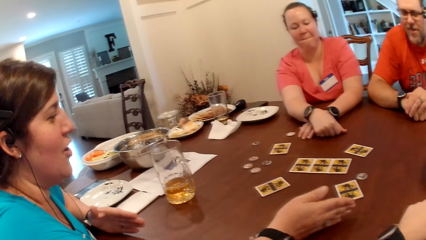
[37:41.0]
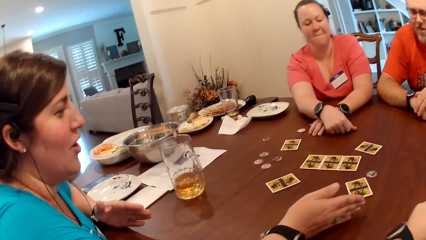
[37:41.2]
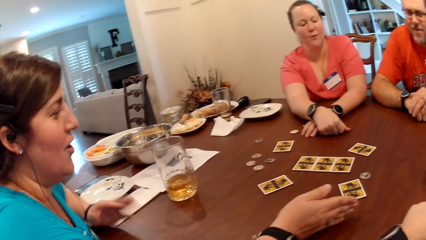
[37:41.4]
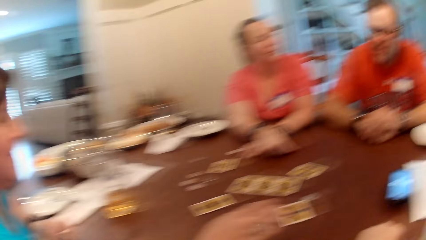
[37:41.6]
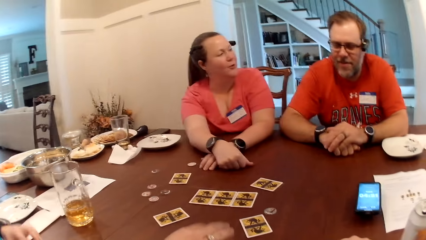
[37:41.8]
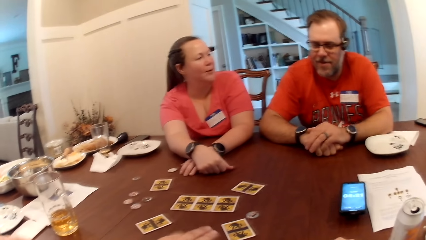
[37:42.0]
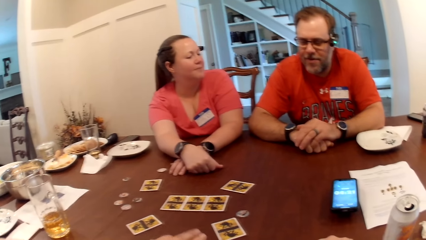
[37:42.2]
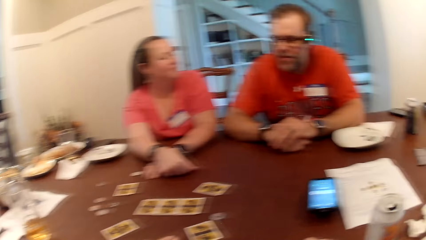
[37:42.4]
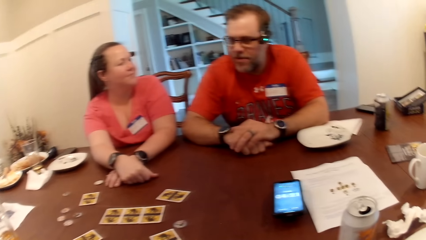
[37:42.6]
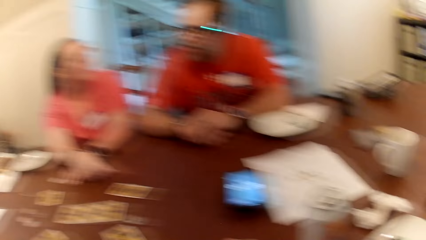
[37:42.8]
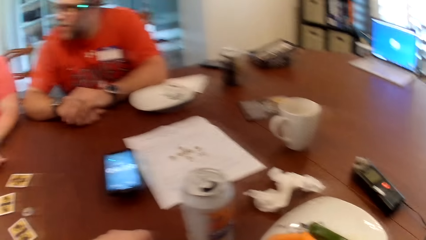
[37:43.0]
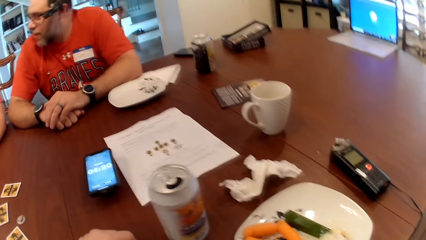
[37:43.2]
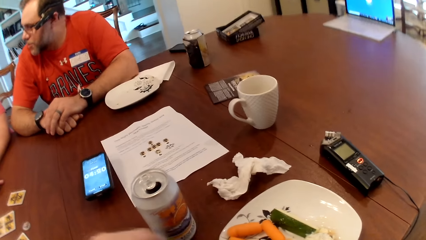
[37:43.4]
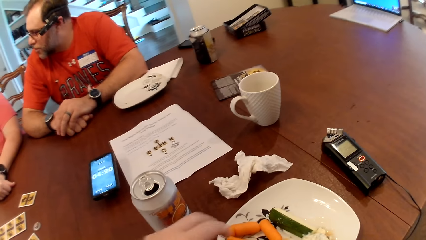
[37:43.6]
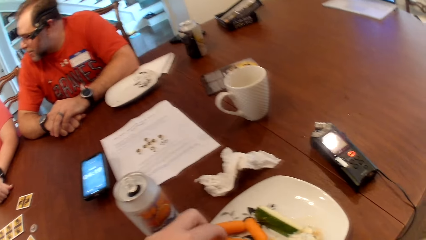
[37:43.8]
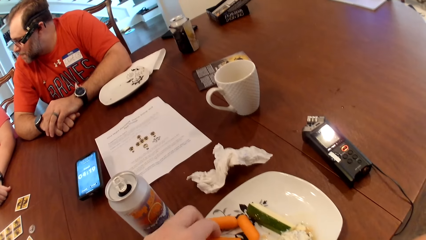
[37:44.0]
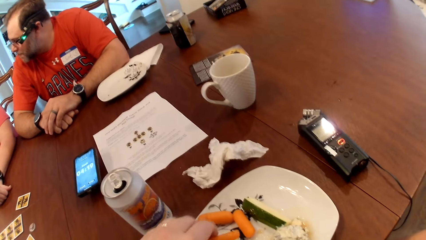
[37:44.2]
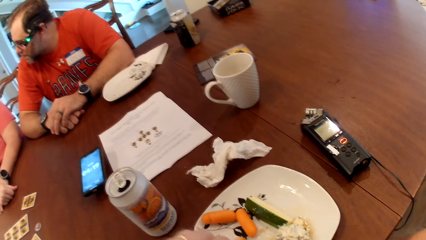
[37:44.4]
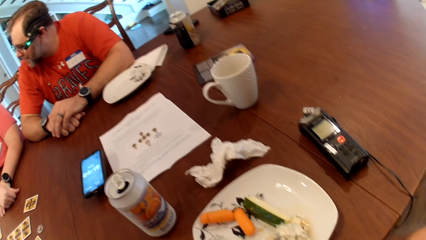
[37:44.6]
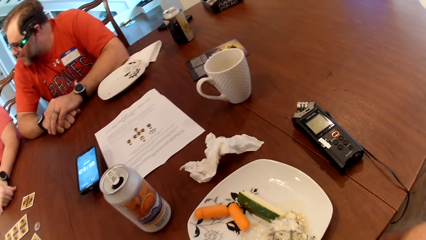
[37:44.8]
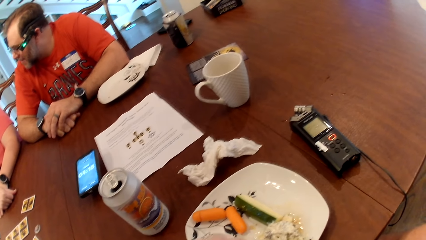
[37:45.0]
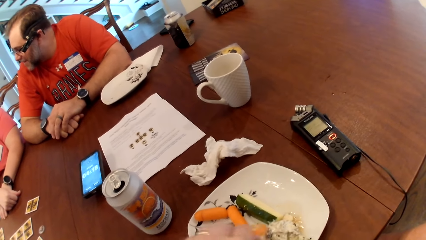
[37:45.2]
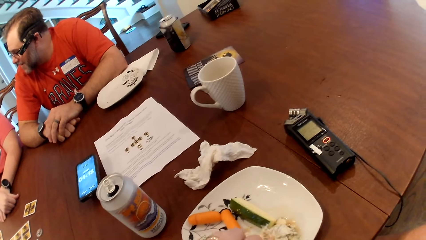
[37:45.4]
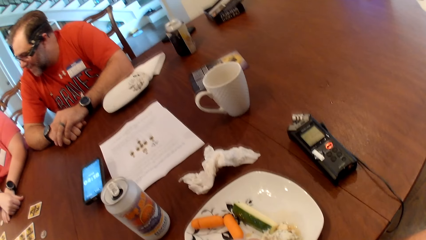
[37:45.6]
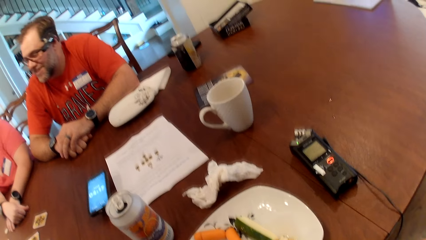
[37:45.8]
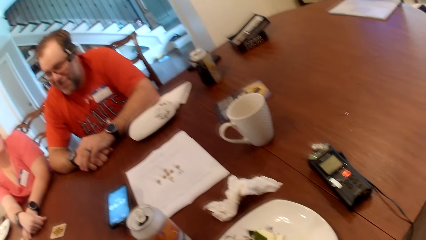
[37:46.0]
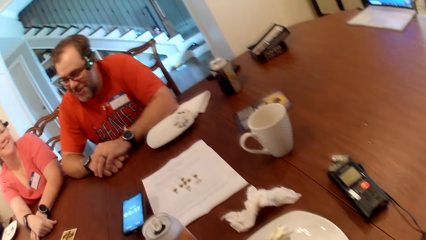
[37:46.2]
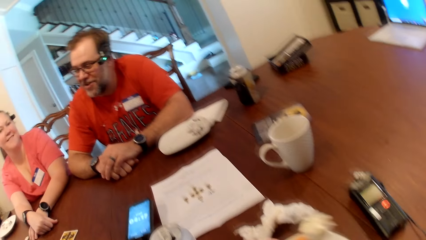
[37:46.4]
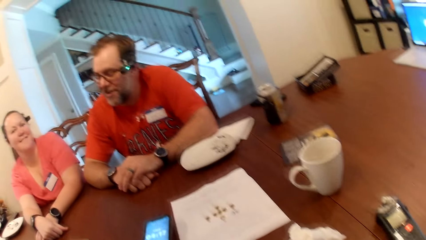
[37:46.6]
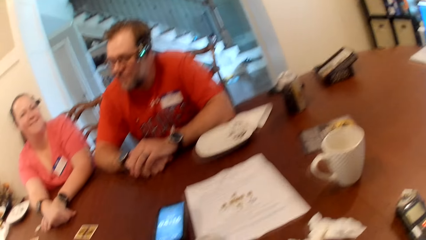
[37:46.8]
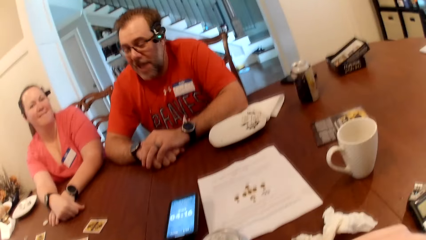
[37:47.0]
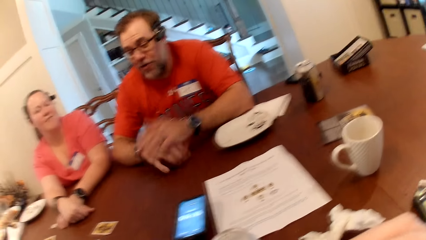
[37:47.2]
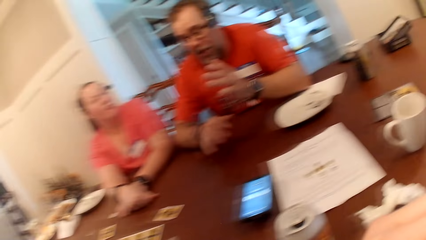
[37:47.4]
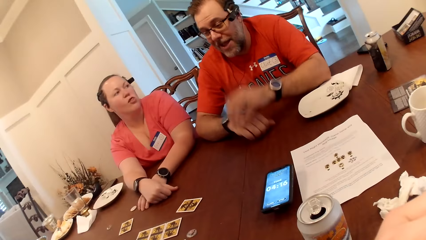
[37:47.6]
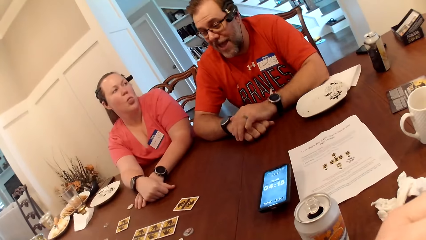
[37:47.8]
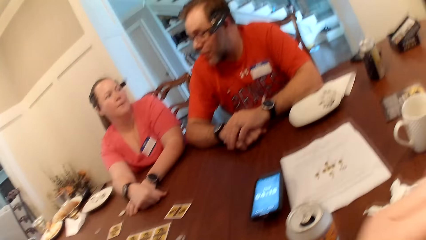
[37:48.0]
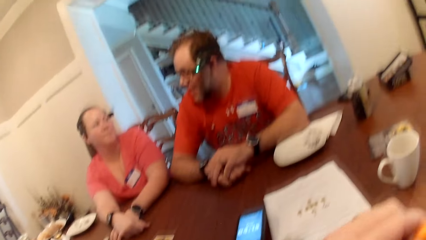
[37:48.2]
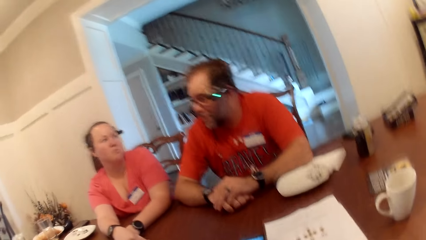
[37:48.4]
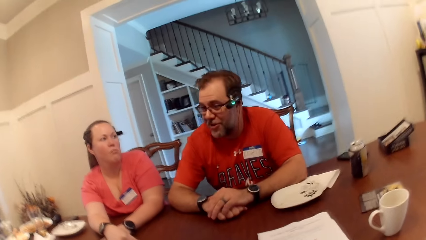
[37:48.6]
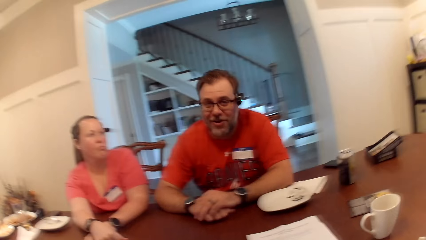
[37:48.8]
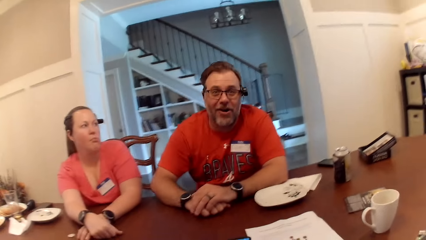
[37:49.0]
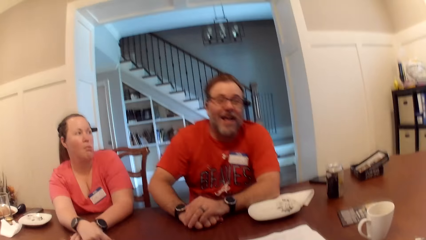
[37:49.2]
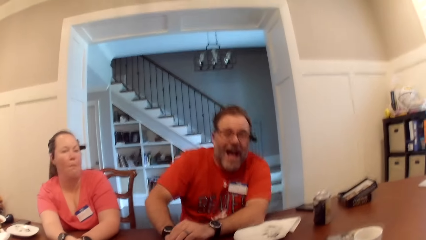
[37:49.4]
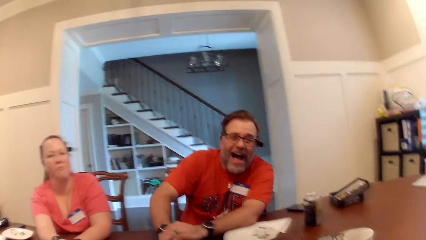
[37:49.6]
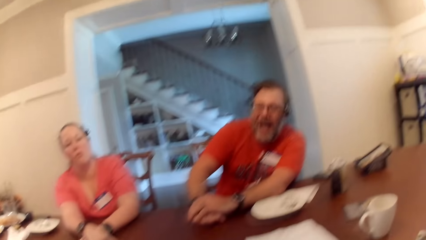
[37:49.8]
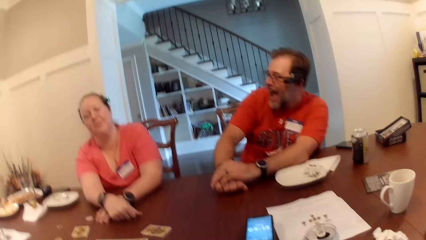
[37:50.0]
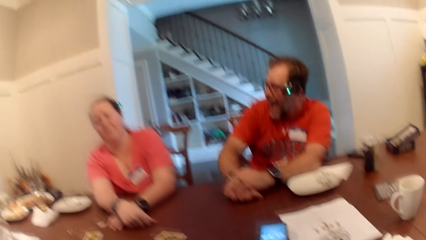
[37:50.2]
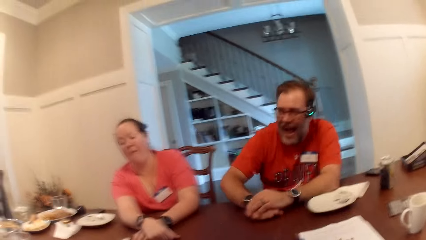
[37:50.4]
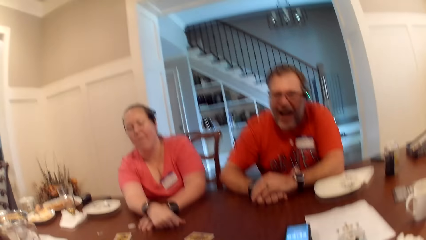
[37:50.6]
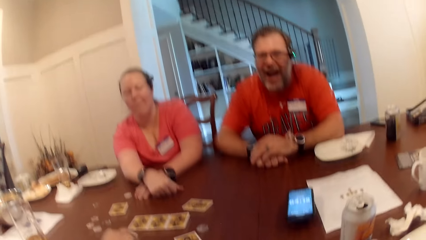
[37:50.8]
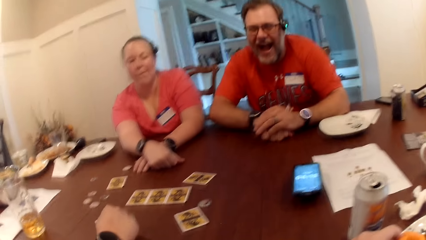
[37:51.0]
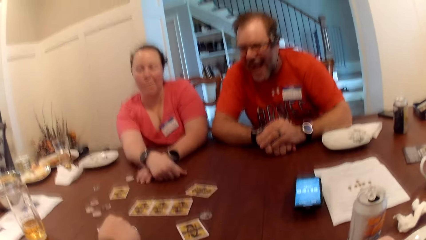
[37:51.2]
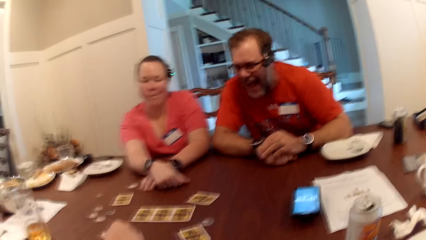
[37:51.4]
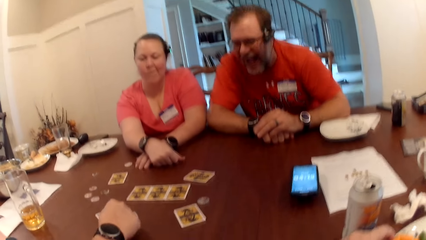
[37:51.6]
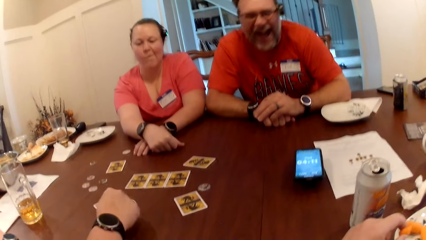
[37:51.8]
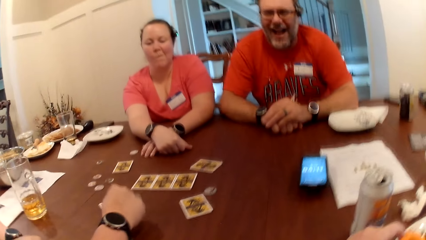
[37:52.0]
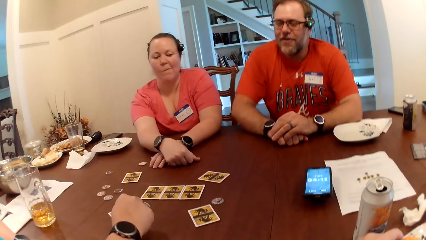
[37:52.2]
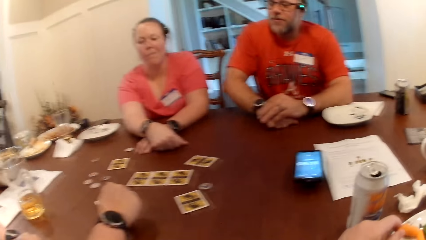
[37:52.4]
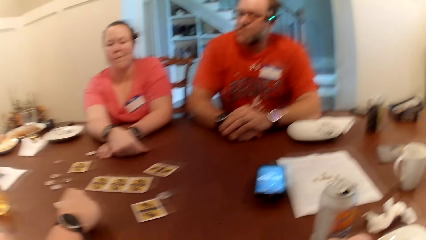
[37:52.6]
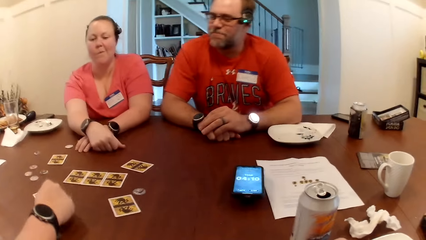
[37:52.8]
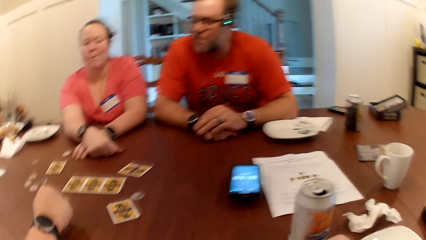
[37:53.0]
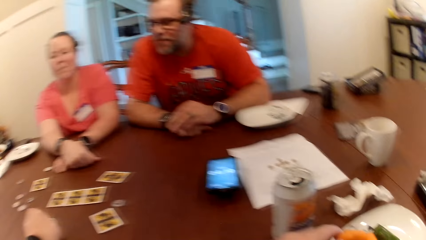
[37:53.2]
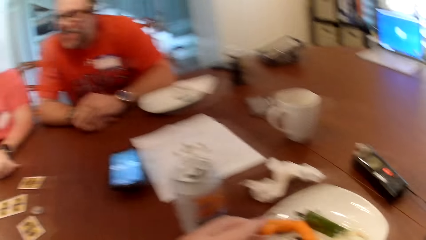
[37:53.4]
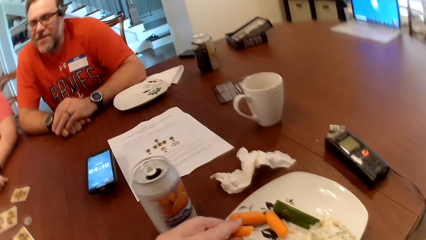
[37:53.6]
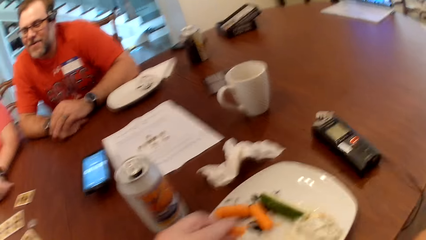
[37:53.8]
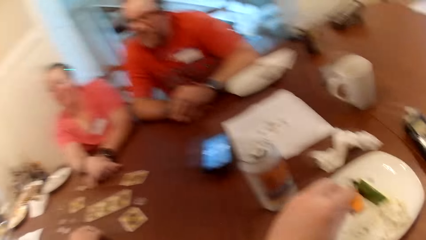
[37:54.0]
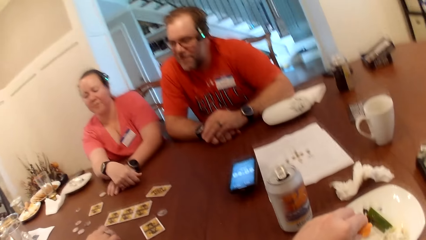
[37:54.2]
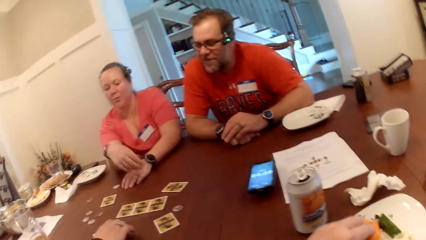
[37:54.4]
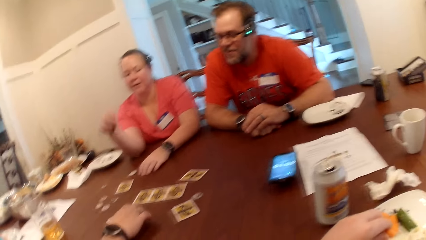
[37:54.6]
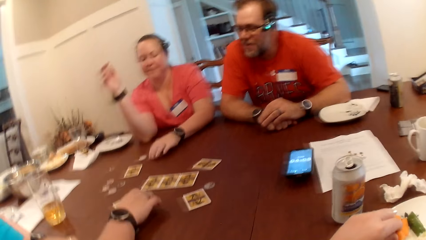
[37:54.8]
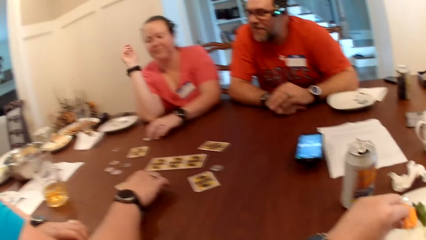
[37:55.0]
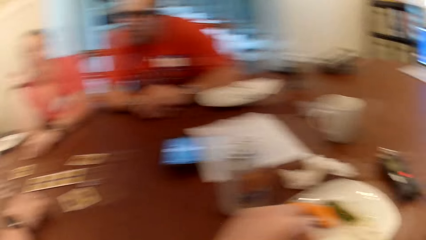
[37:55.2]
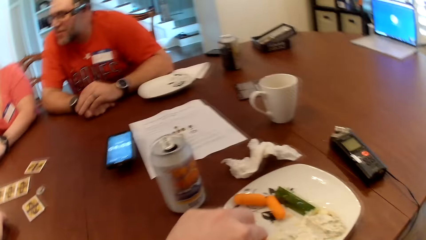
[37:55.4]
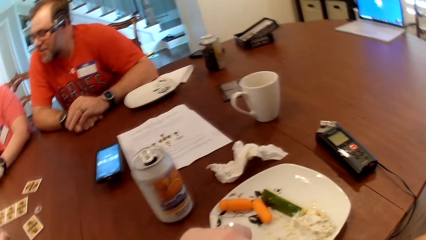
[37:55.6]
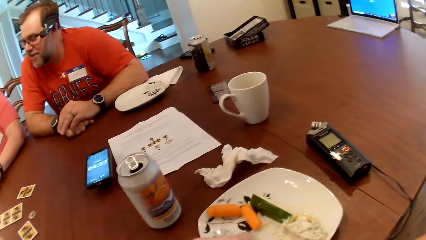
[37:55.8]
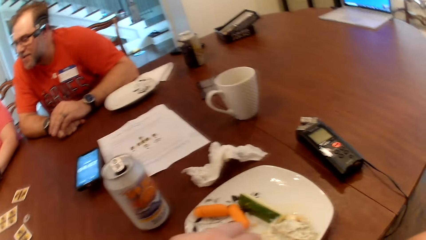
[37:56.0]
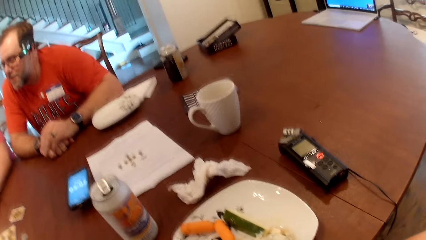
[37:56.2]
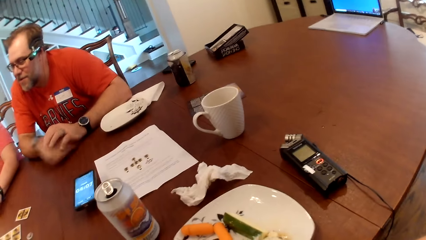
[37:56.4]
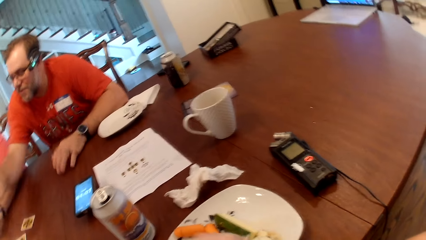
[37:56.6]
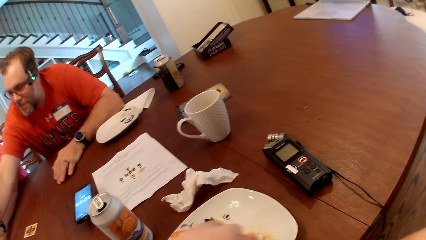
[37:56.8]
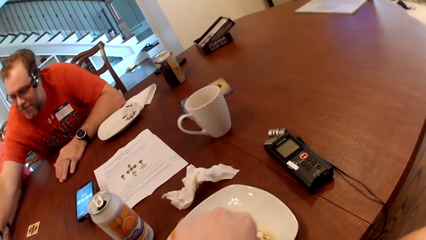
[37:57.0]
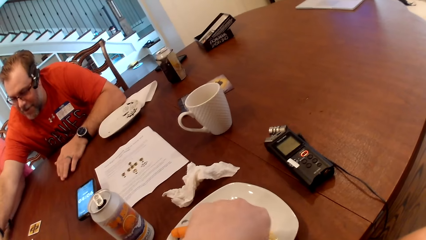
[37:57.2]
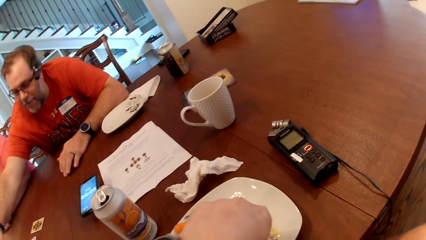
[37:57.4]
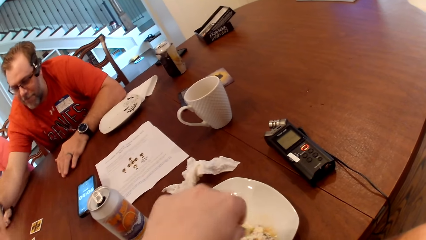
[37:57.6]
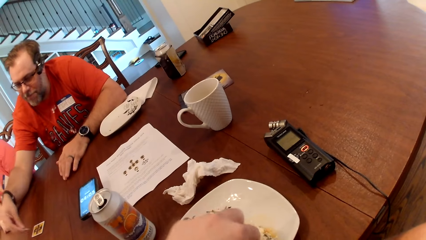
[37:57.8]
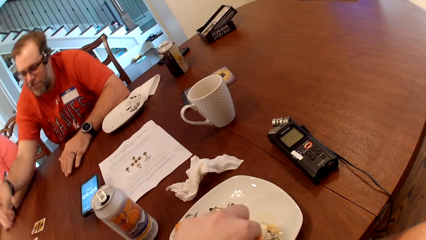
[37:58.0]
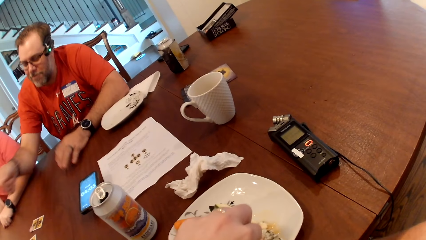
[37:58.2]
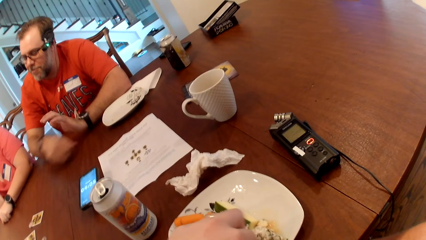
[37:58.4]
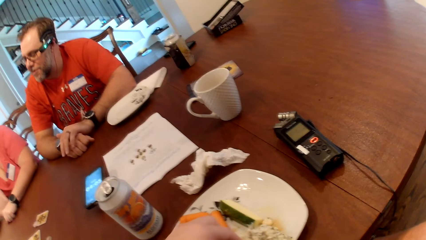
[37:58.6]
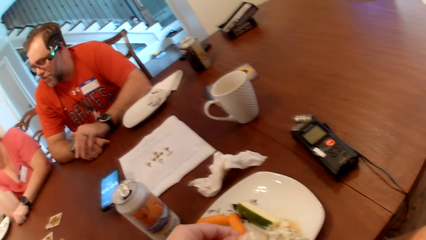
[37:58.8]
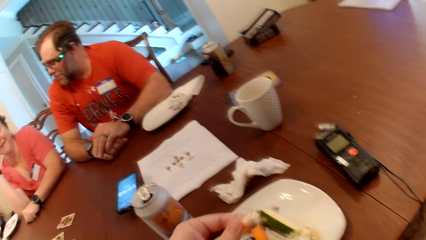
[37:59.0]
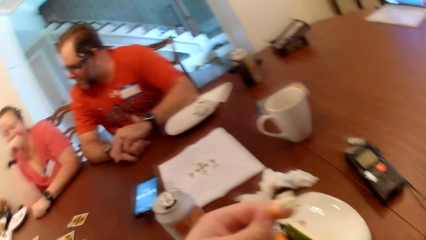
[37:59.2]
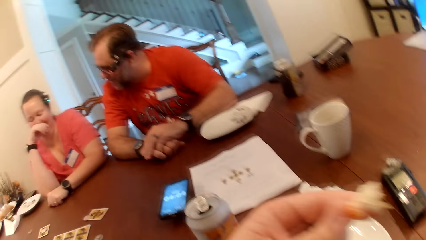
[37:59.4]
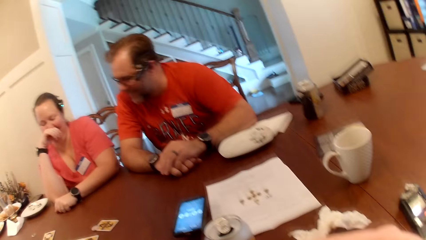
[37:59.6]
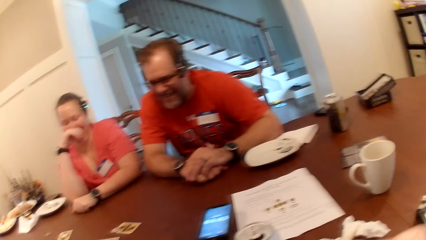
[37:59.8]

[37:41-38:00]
A woman interacts with a man. The camera wearer picks a carrot from a plate with his left hand. He eats the carrot with his left hand. Another woman bangs the table with her right hand. The camera wearer packs some sauce on the plate with the carrot in his left hand. The man moves a token on the table with his right hand. The camera wearer takes his food. He eats the carrot with his left hand.
